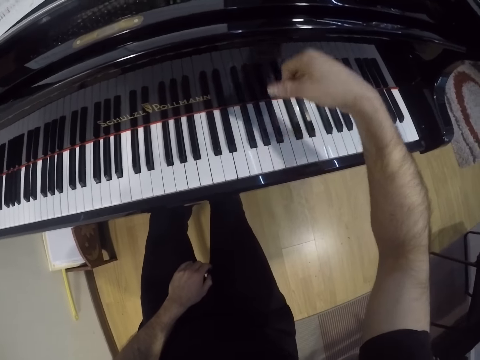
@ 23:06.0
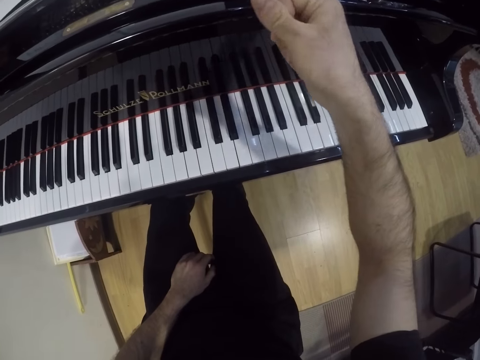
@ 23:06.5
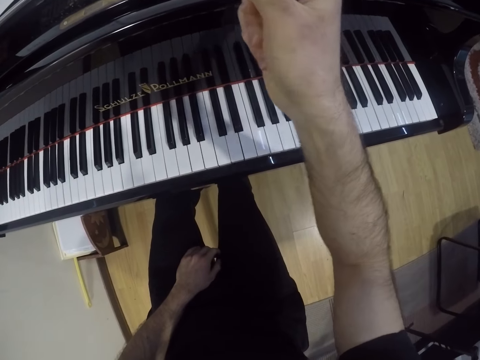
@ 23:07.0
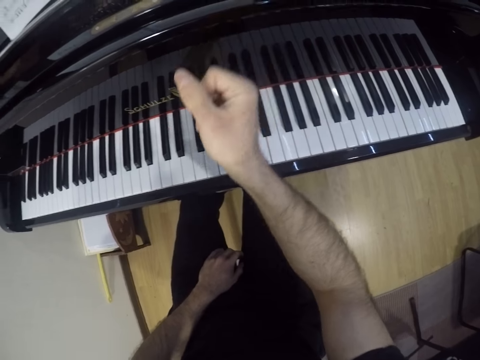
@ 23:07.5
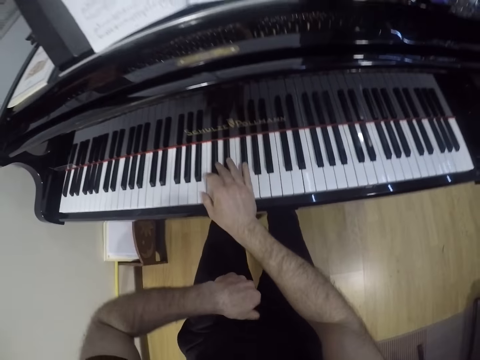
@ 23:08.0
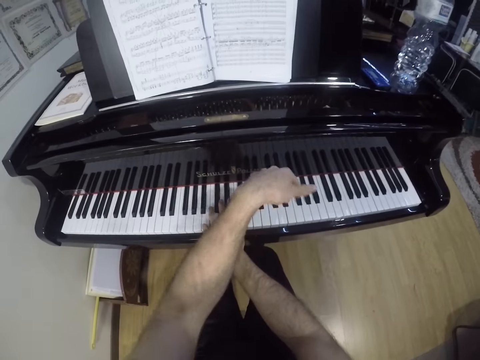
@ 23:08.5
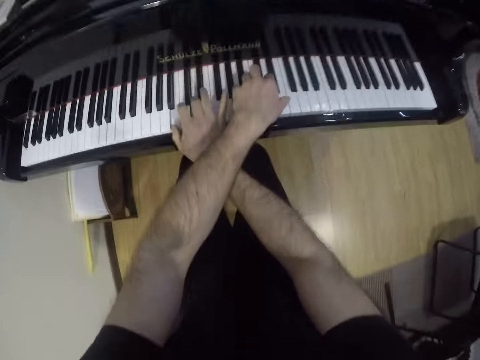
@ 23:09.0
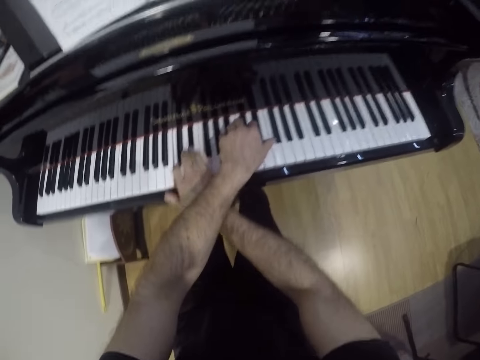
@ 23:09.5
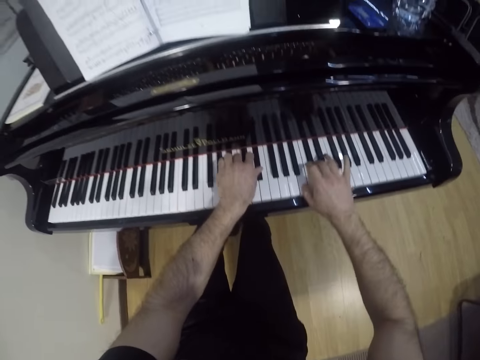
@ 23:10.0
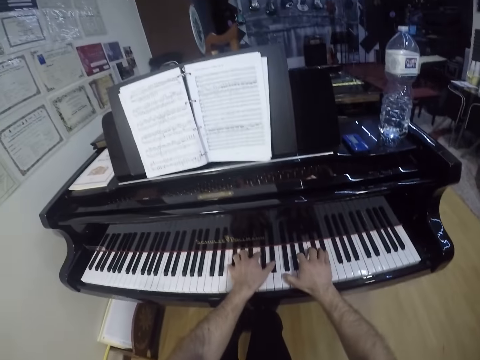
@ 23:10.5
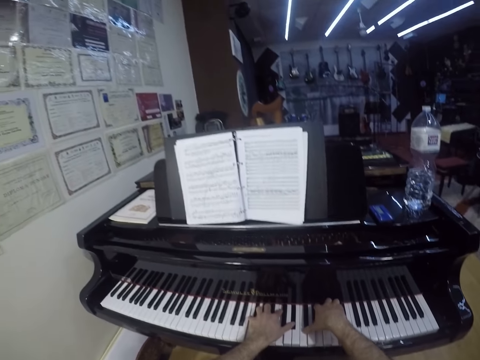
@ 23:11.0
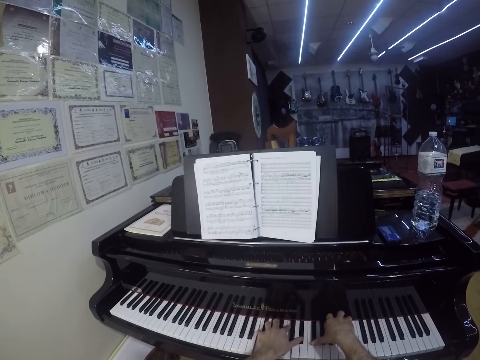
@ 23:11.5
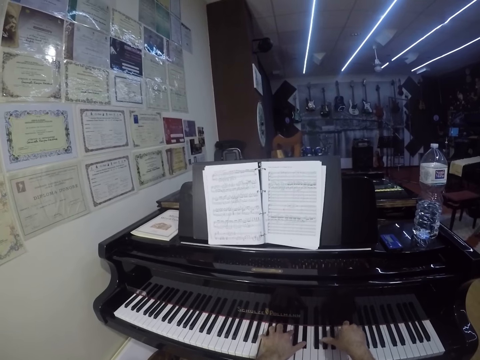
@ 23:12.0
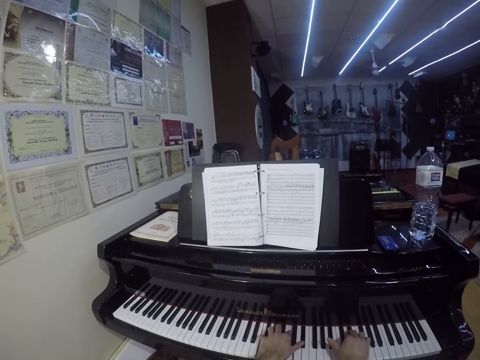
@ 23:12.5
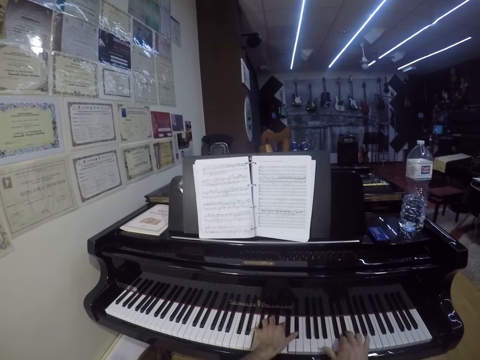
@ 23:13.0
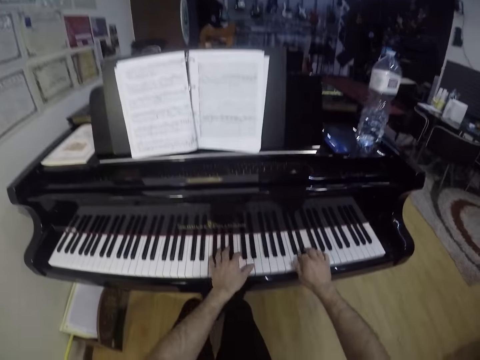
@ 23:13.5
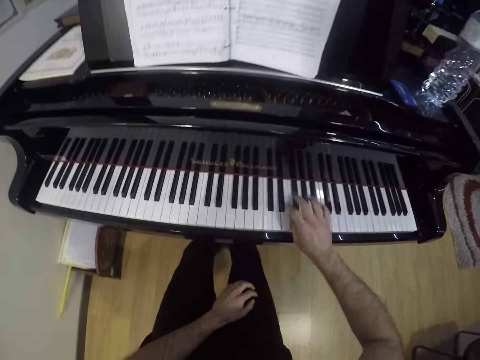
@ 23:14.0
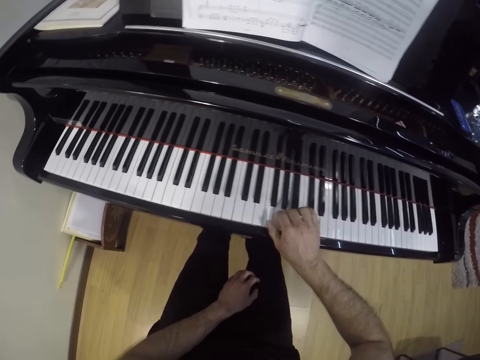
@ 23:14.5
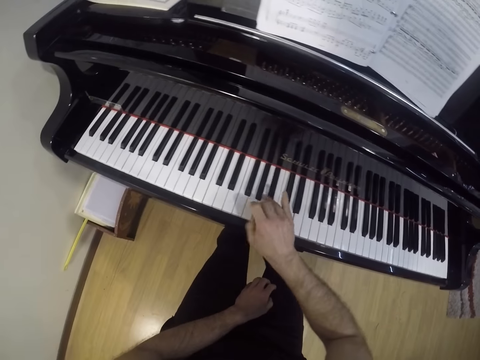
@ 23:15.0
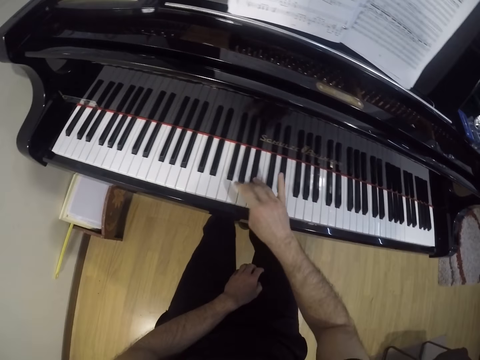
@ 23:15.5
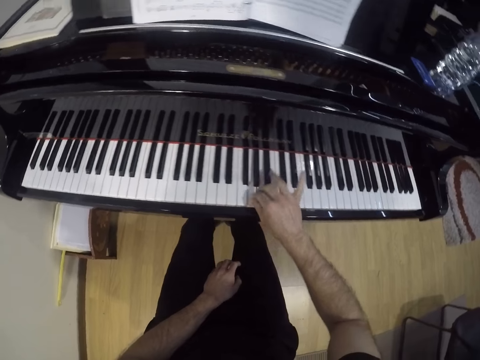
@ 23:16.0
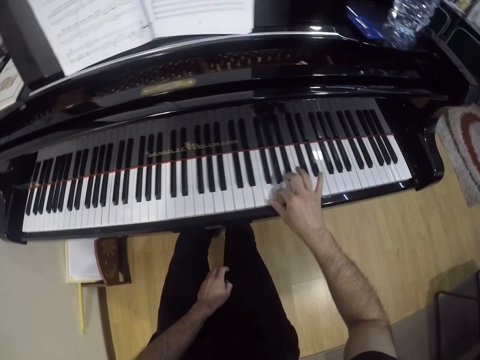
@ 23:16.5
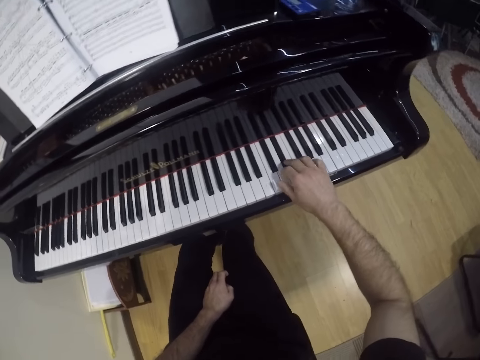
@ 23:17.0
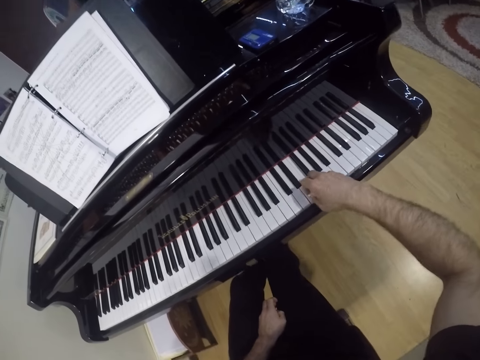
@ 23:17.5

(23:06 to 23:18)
The camera wearer raises his hand. He places his hand on the piano. He plays the piano. He reads a piano book. He removes his left hand from the piano. He plays the piano. He places a hand on his legs. He plays the piano.

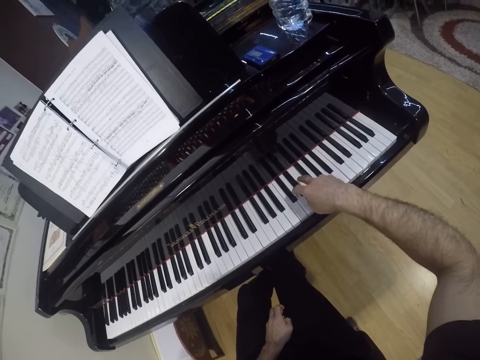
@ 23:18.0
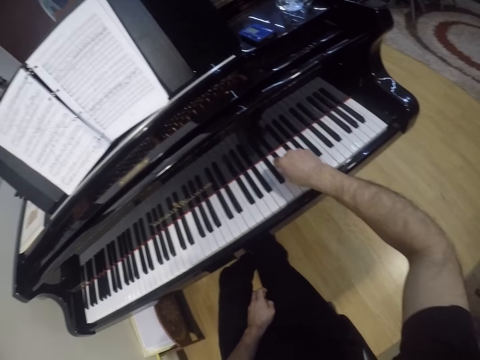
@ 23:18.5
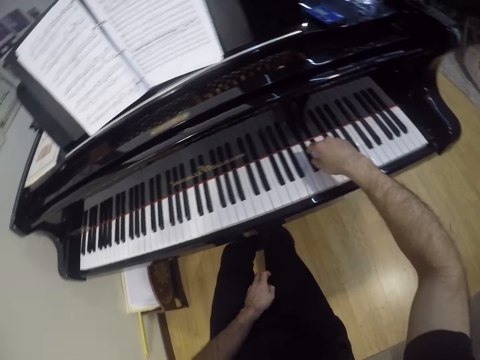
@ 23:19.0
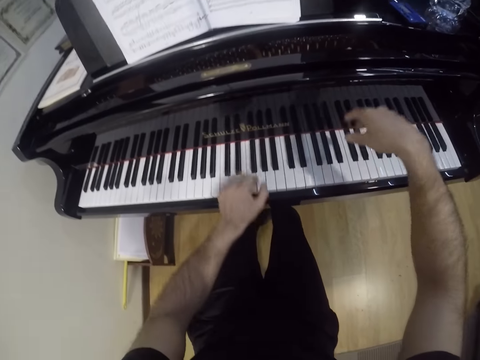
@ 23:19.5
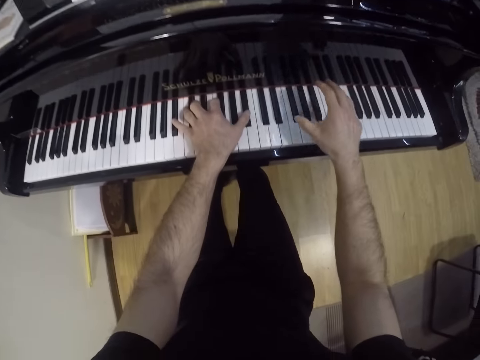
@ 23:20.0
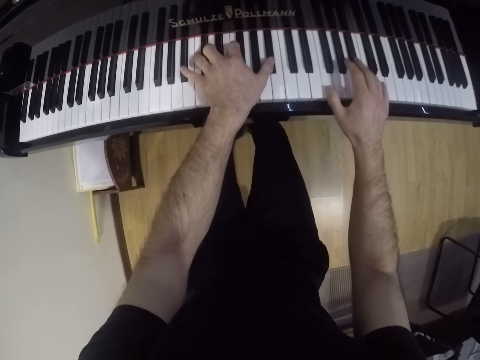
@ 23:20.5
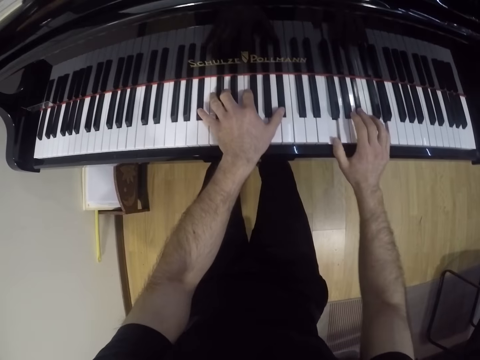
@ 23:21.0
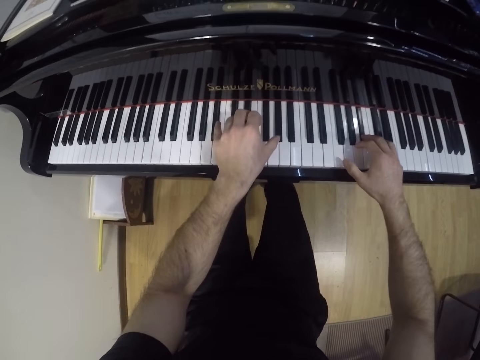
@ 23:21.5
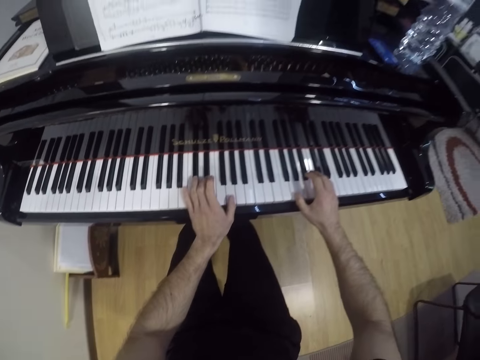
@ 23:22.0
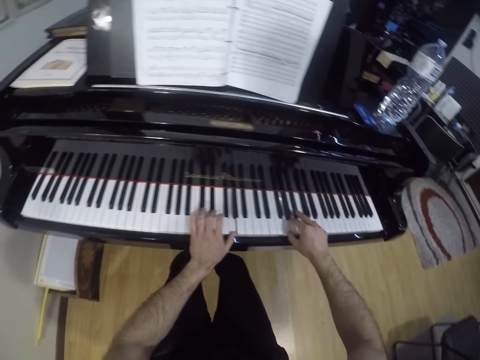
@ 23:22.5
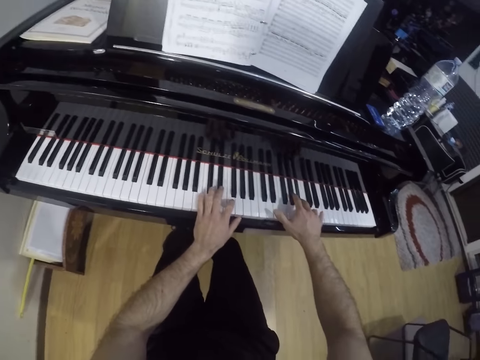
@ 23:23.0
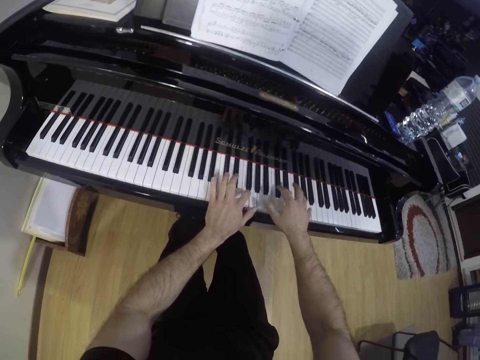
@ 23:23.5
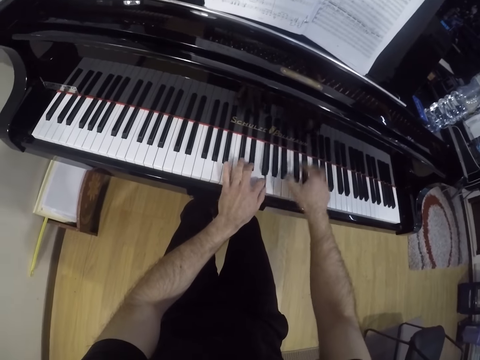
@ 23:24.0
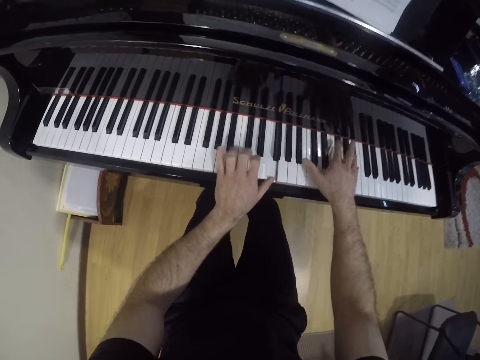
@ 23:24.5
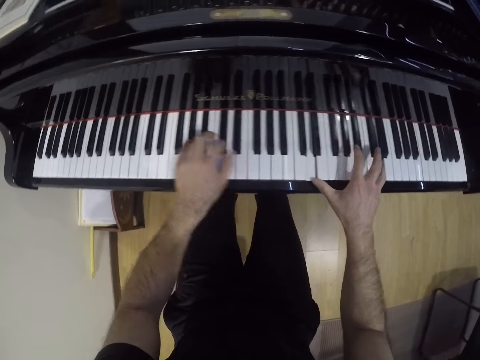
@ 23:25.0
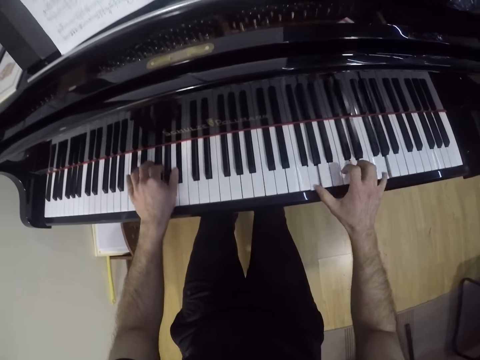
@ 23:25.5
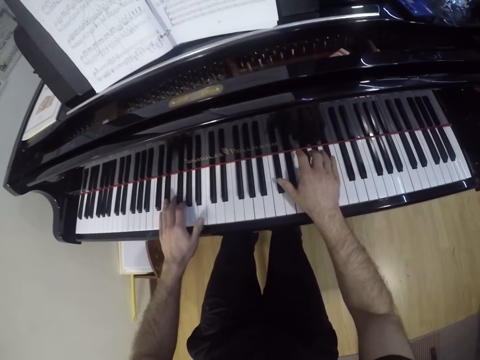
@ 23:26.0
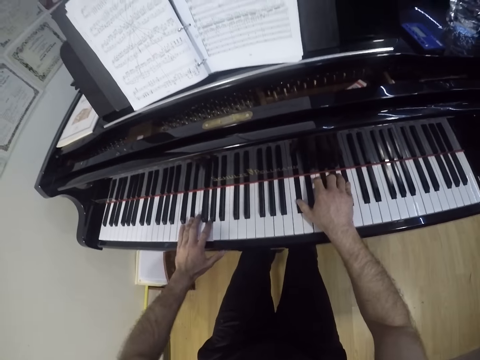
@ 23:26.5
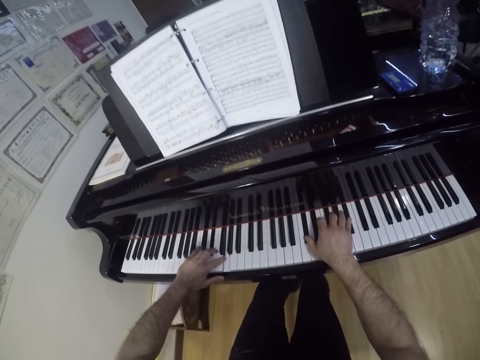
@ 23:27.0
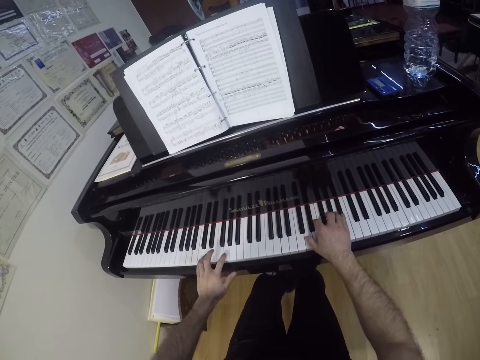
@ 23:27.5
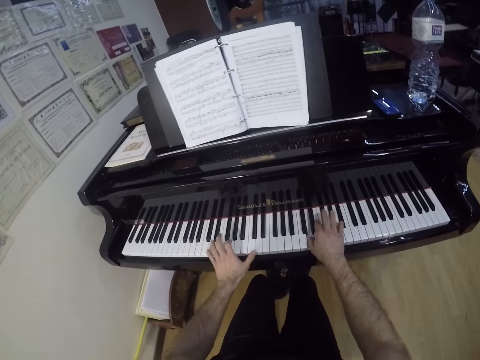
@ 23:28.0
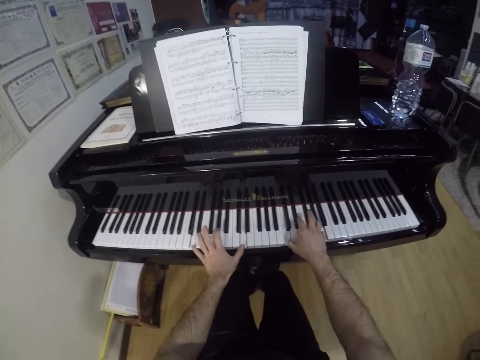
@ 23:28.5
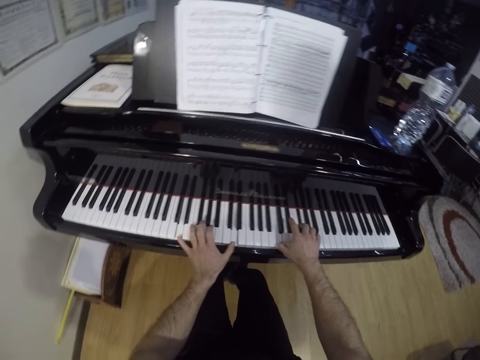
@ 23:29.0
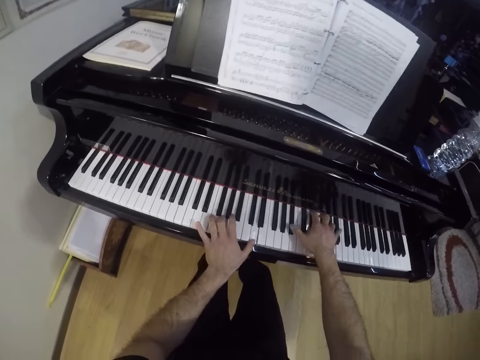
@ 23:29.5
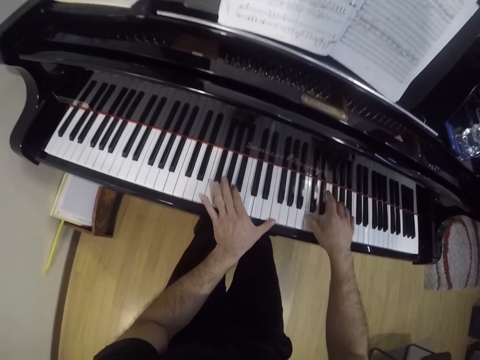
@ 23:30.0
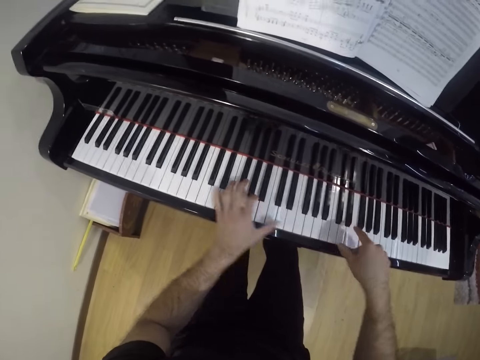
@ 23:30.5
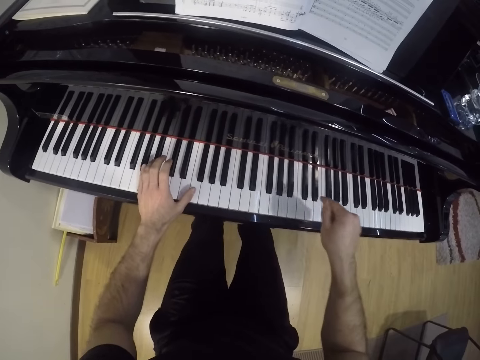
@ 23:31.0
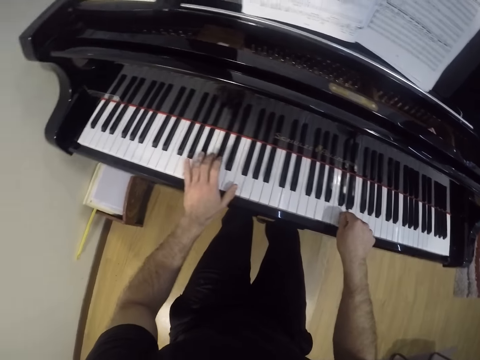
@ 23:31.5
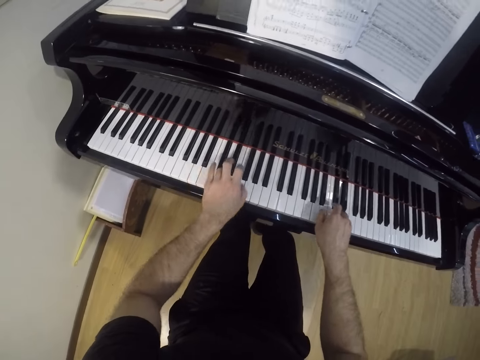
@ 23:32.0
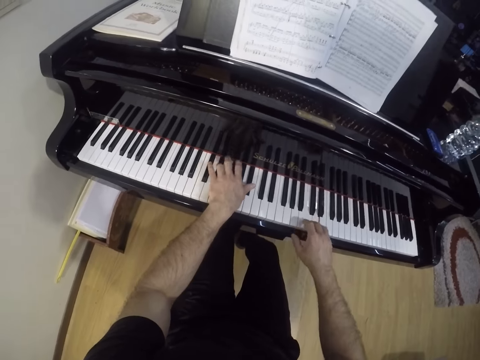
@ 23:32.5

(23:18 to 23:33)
The camera wearer places his hand on the piano. He plays the piano with both hands. He reads a piano book. He plays the piano. He reads the piano book. He plays the piano.
